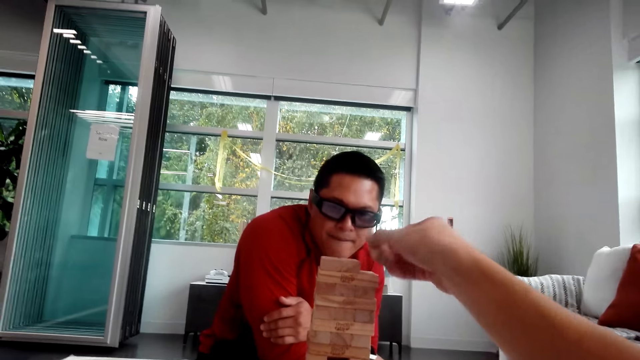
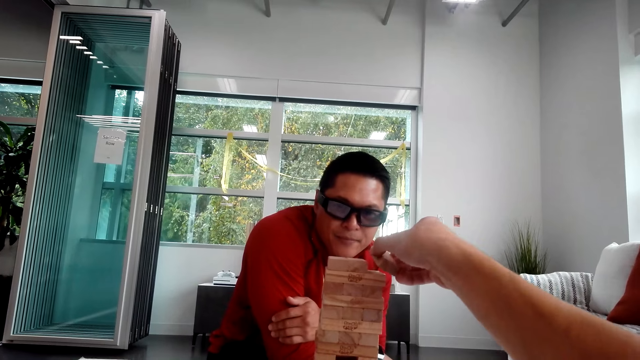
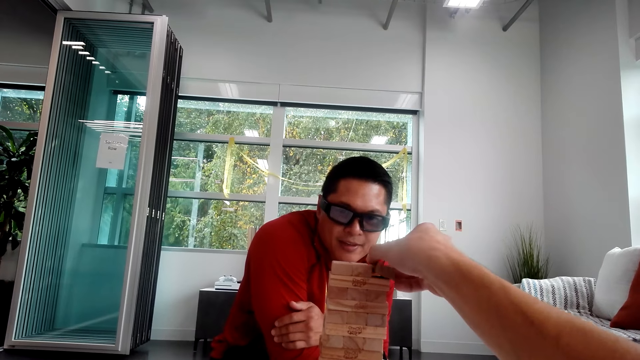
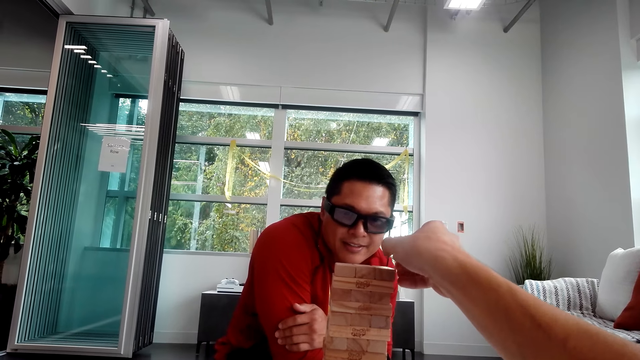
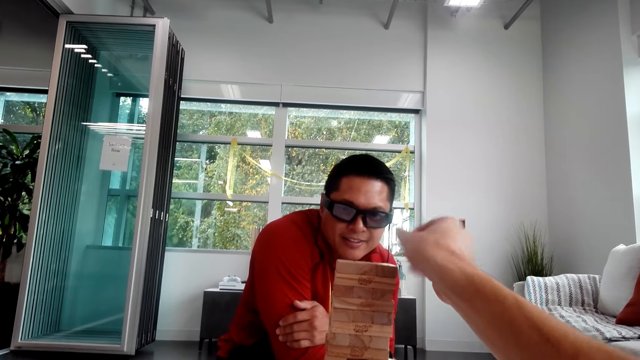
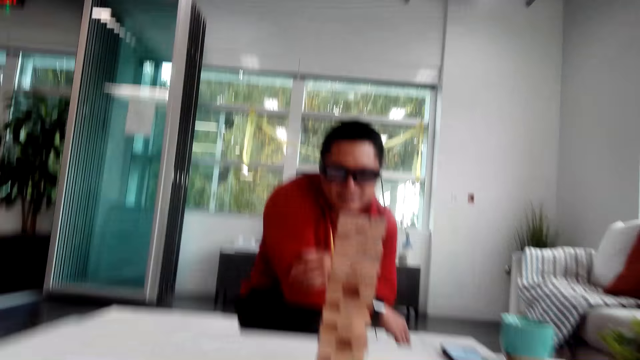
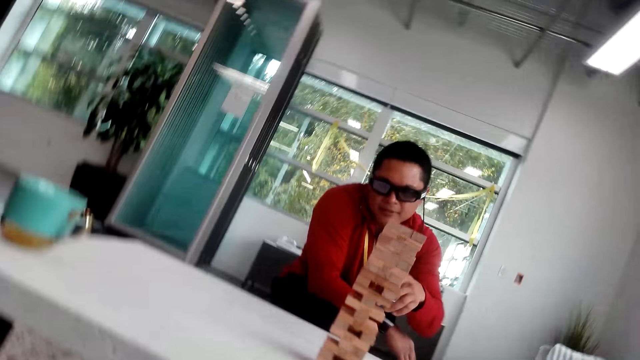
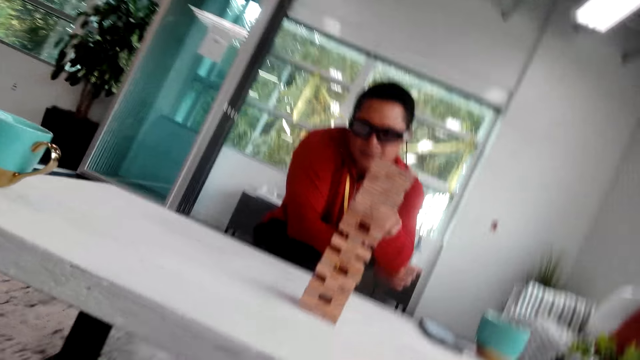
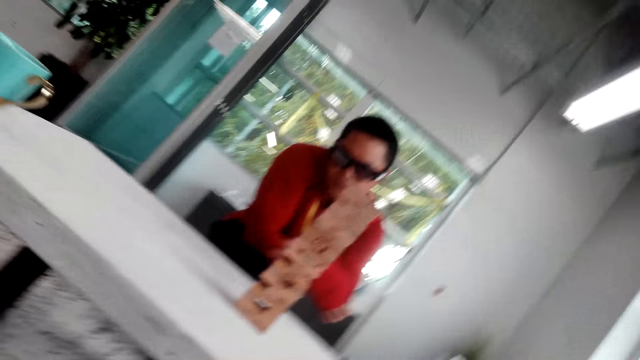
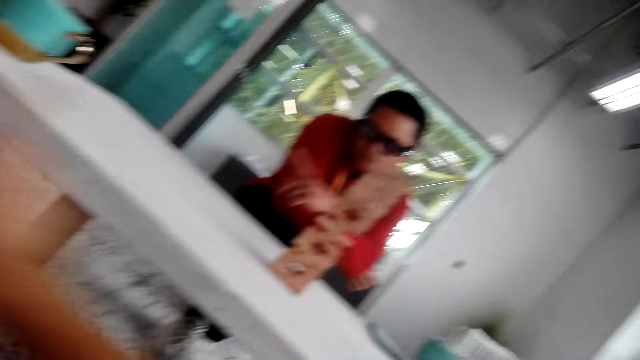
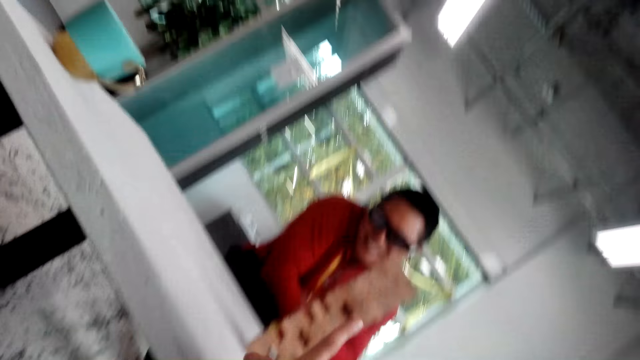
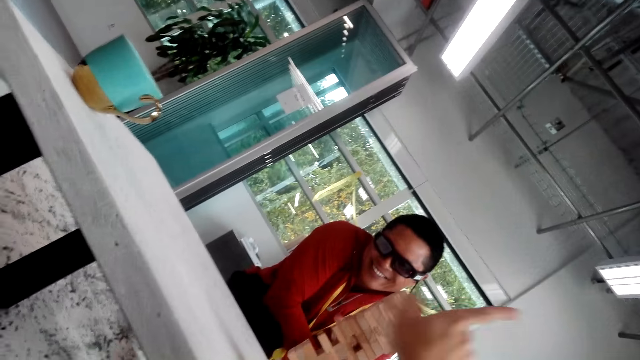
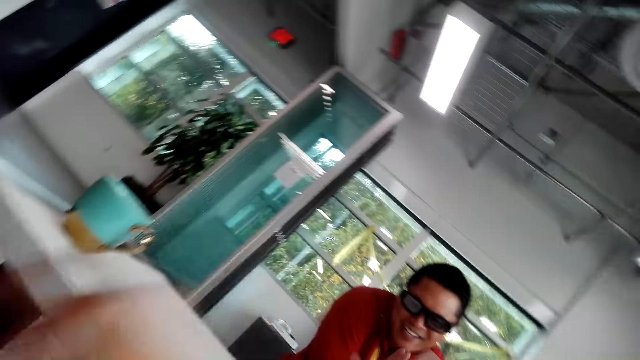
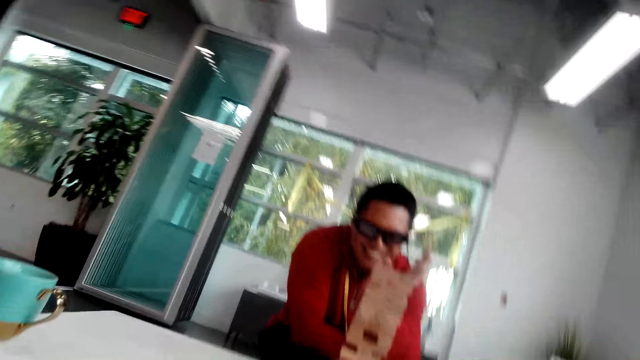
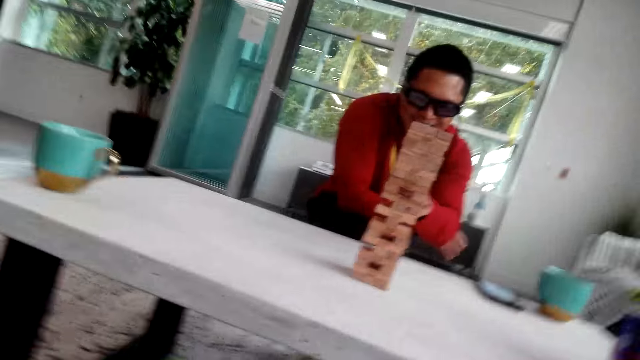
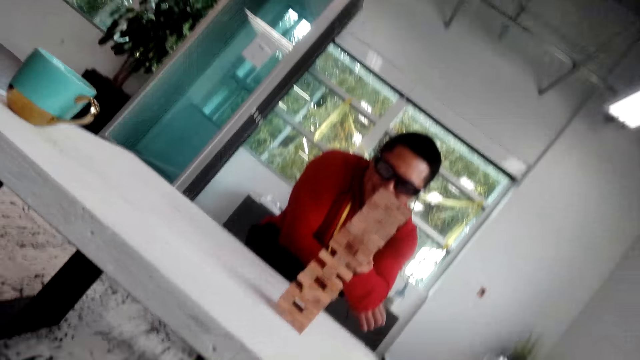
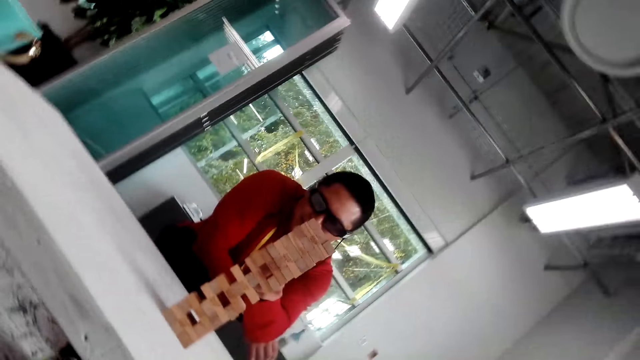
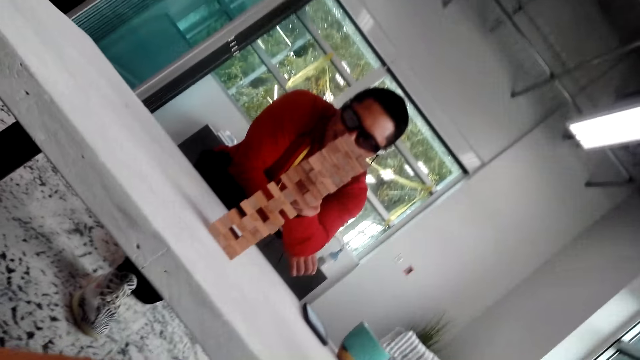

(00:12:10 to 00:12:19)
The camera wearer puts the wooden block or jenga on top of the tower. A man pulls the jenga. The camera wearer gestures with his hand. The man gestures with his hand.

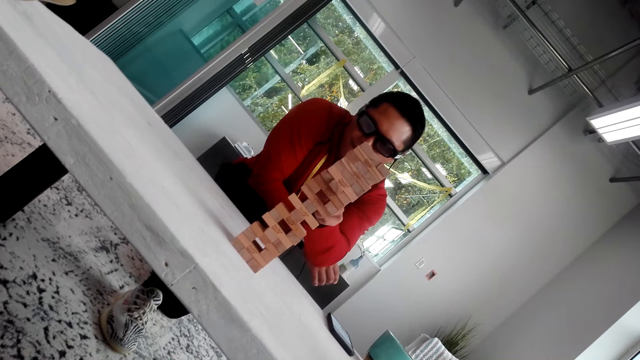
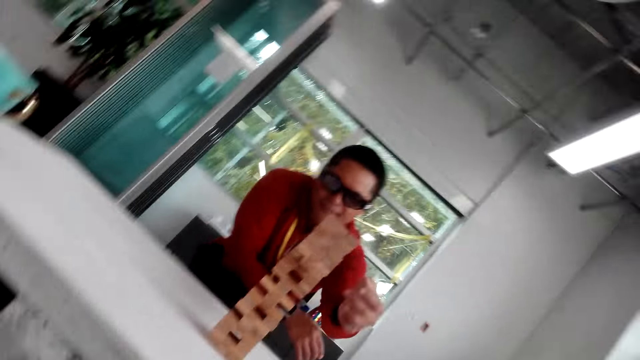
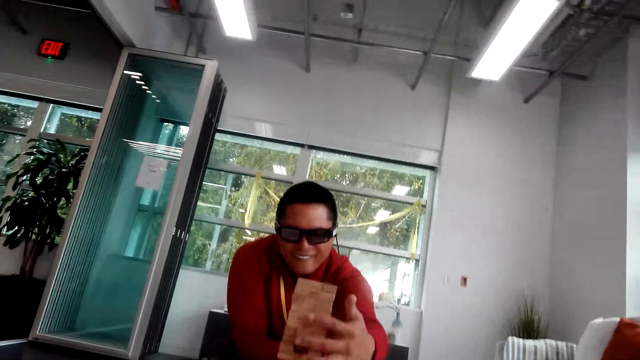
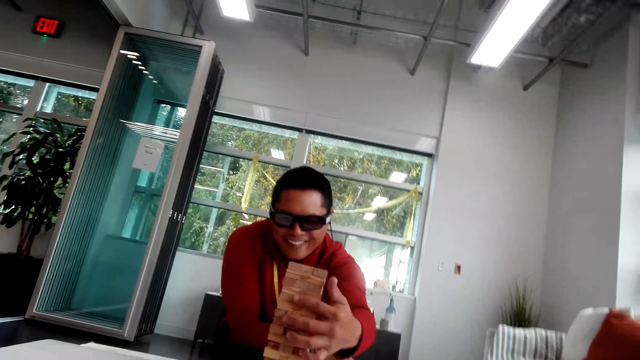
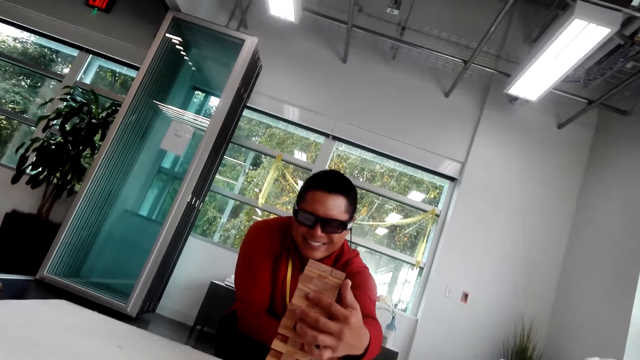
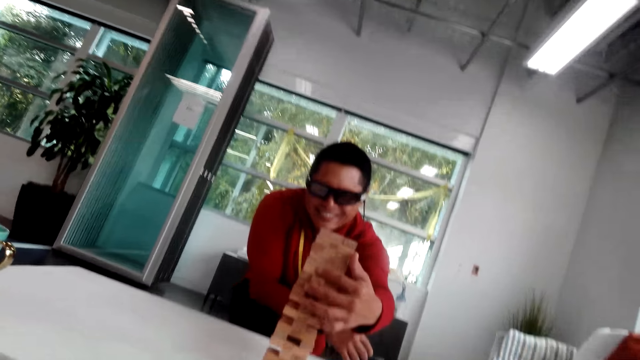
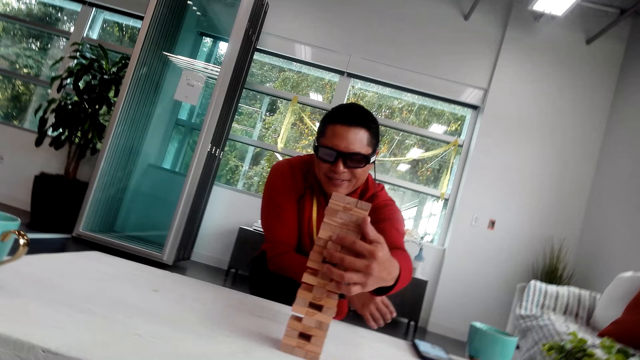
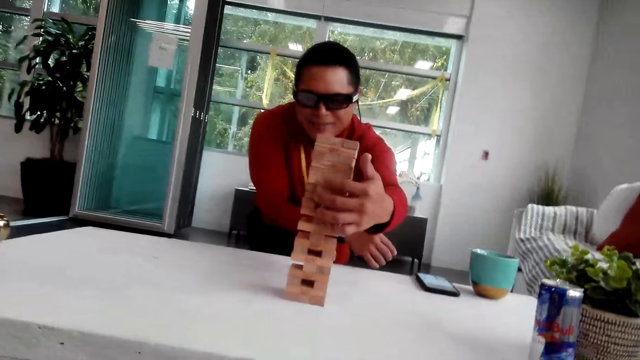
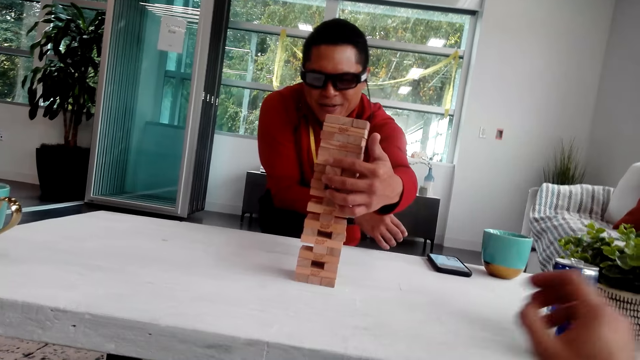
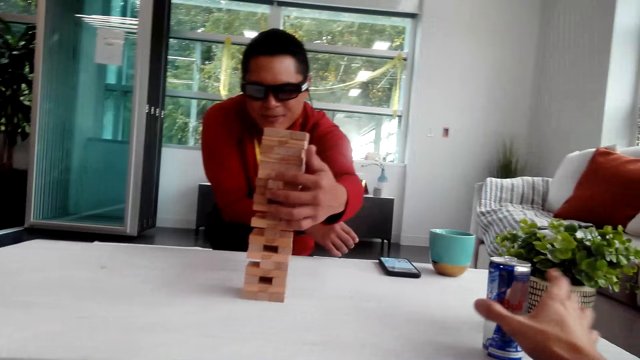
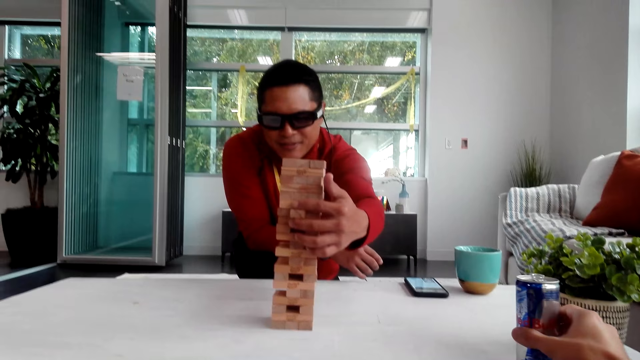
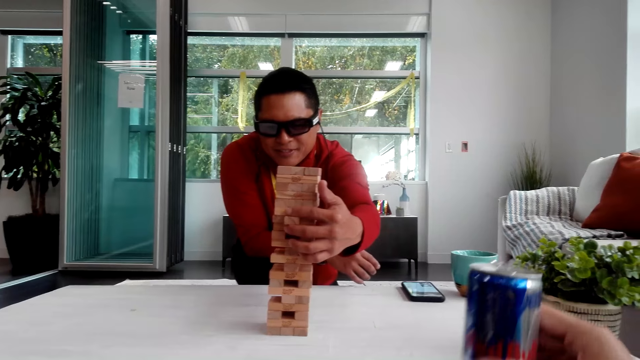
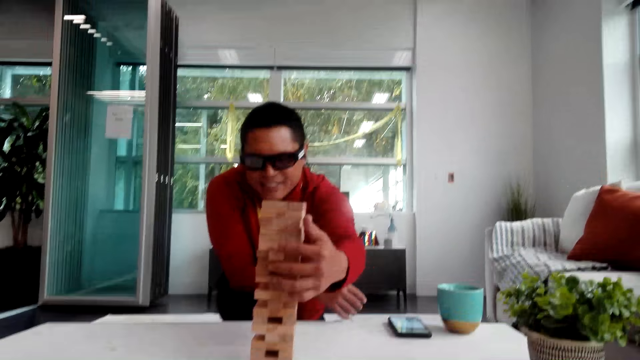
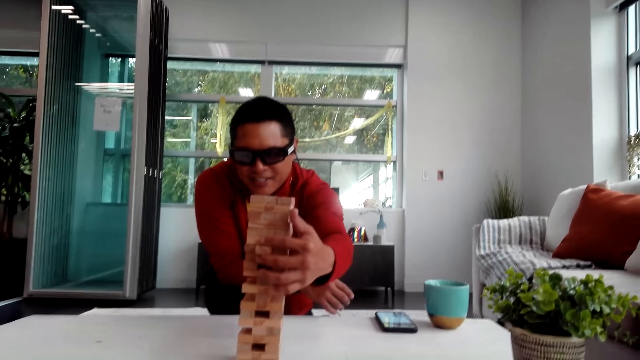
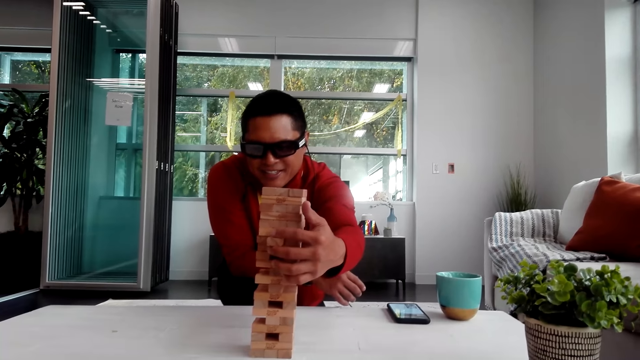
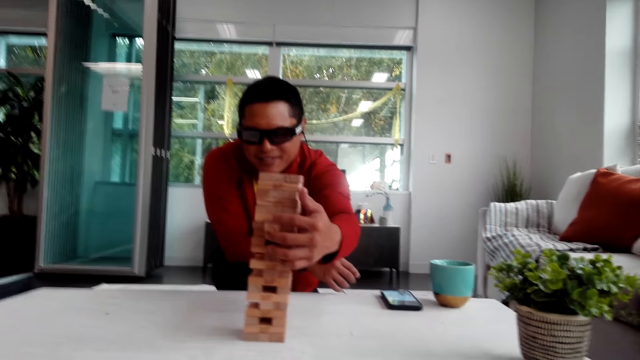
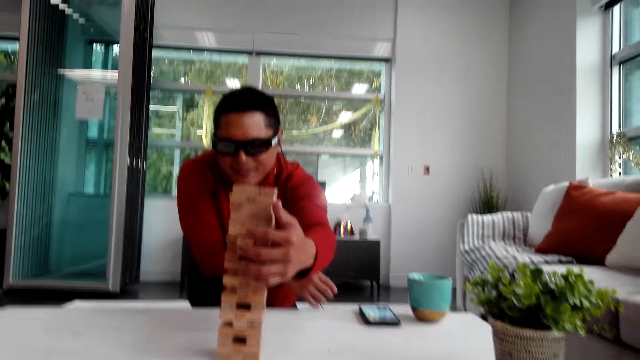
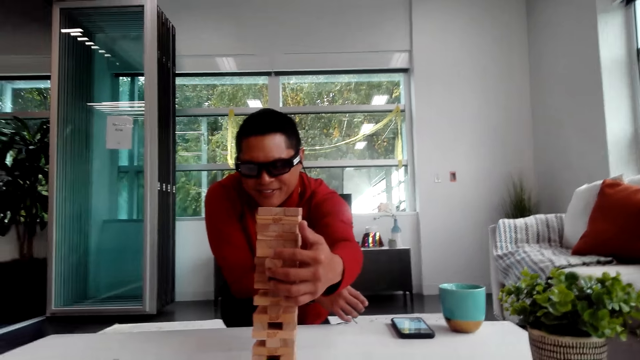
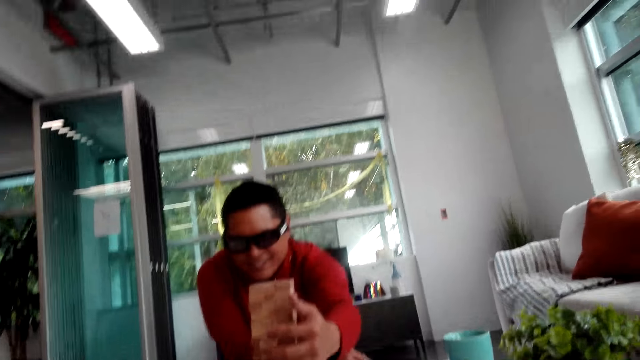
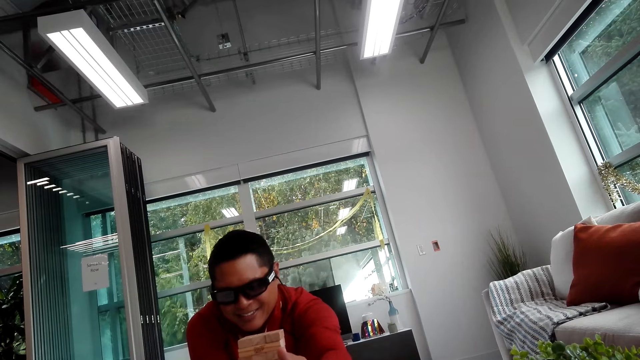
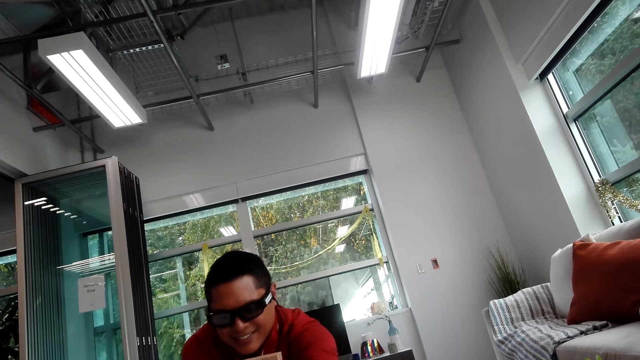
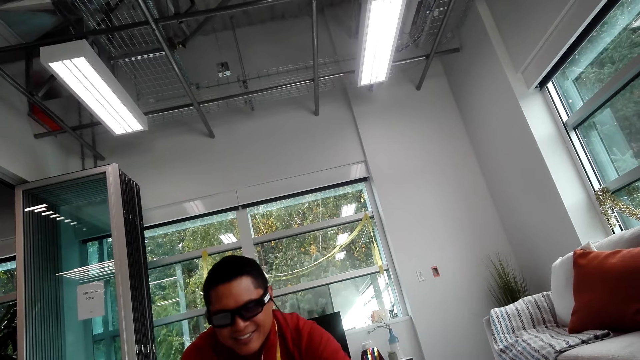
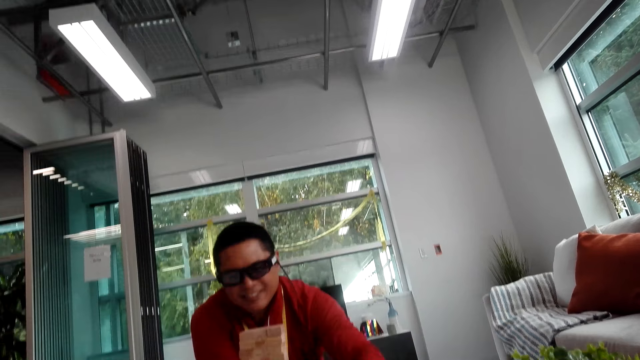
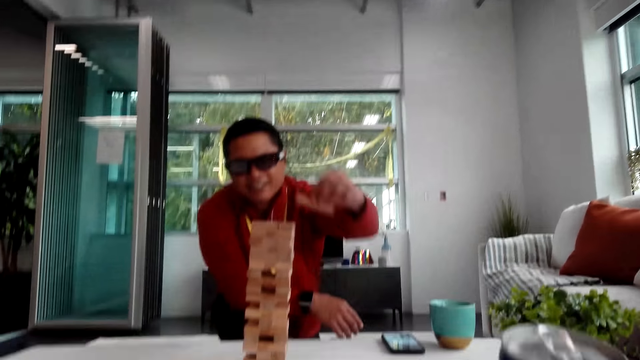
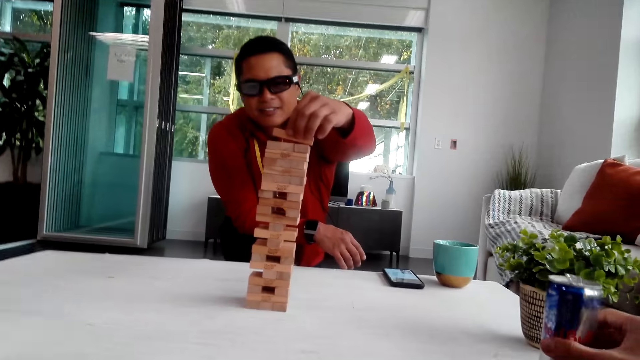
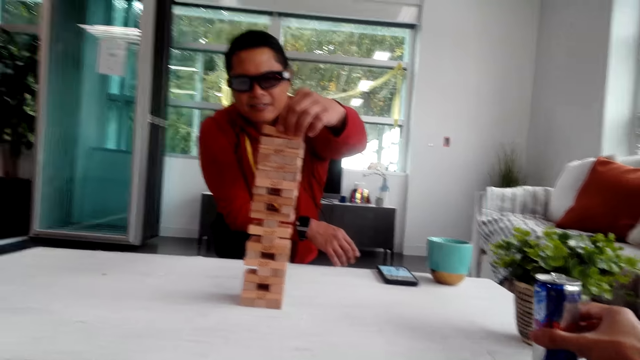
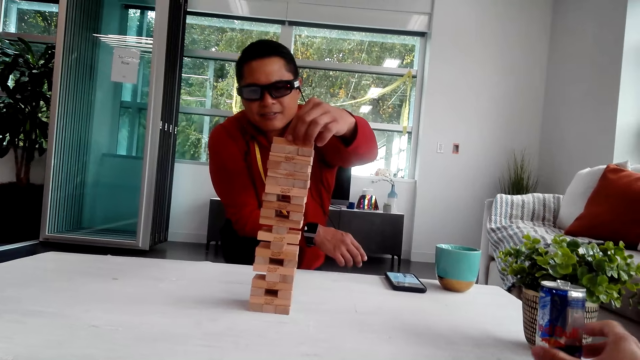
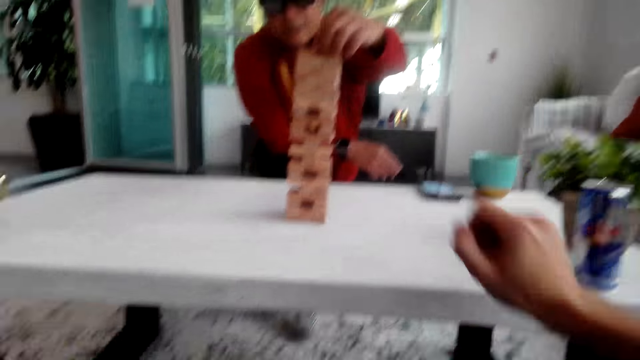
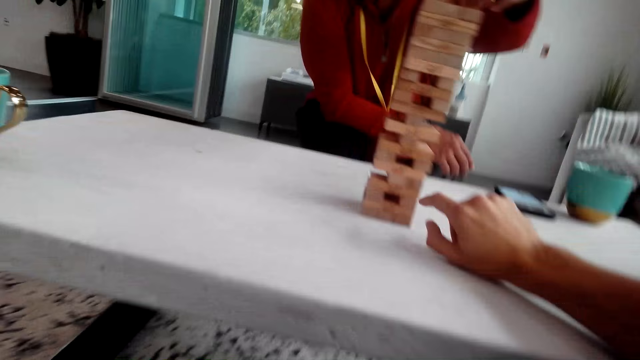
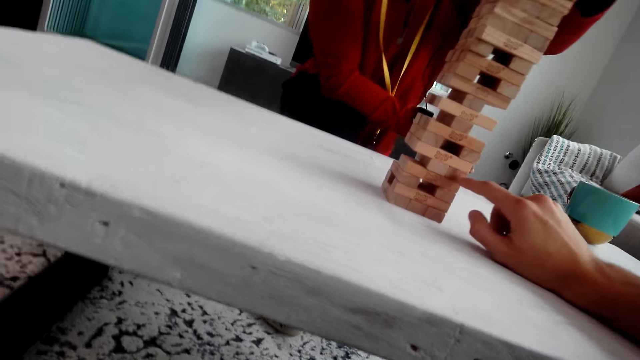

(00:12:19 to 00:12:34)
A man pulls the wooden block or jenga. The man removes the jenga. The camera wearer picks up the can. They drink the Red Bull. The man puts the wooden block on top of the tower. The camera wearer puts the can on the table.
